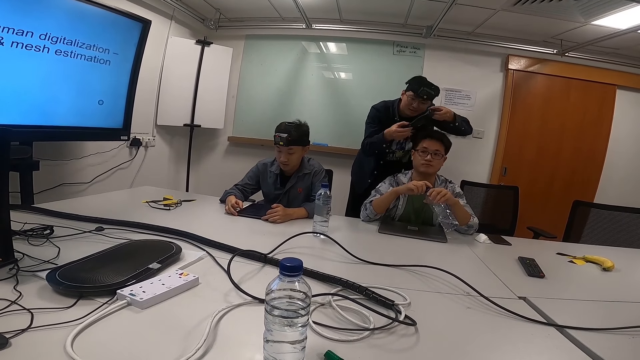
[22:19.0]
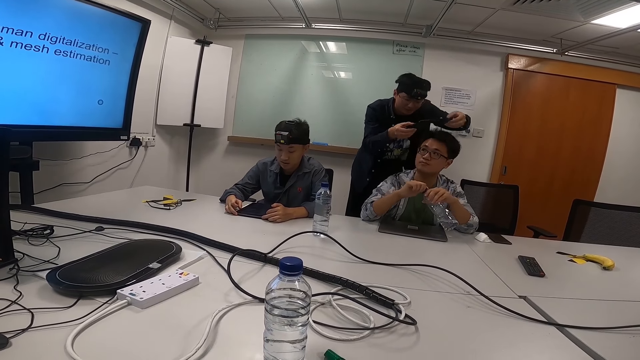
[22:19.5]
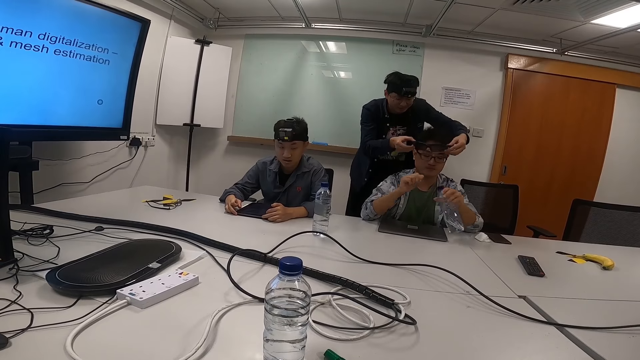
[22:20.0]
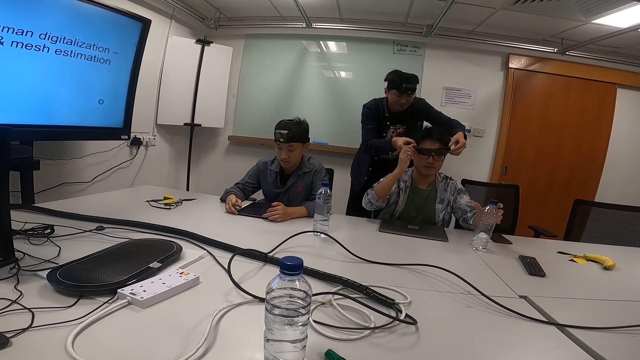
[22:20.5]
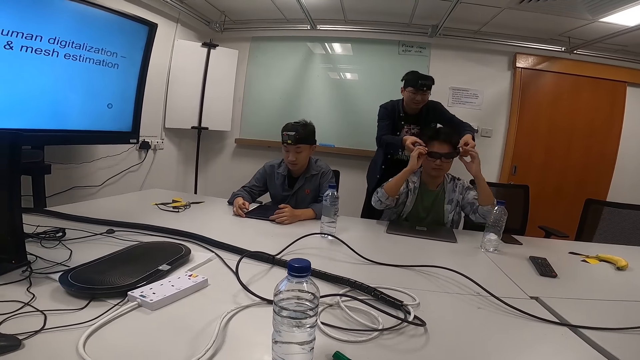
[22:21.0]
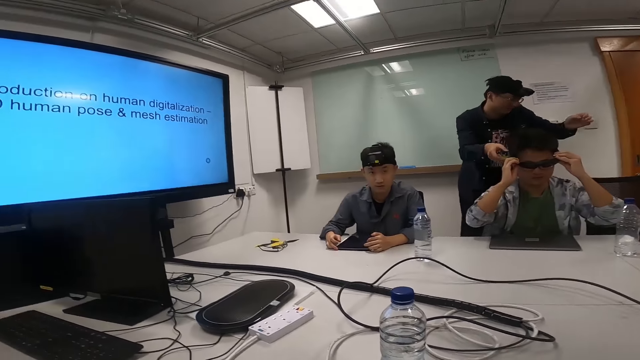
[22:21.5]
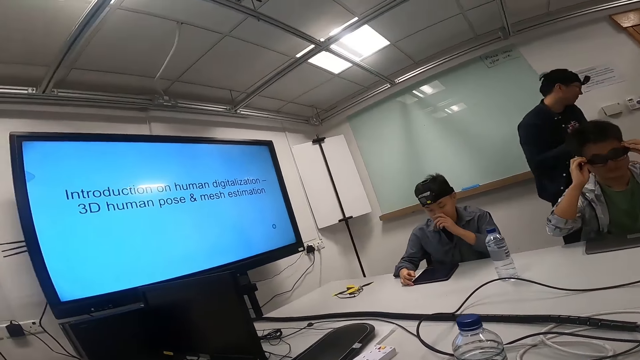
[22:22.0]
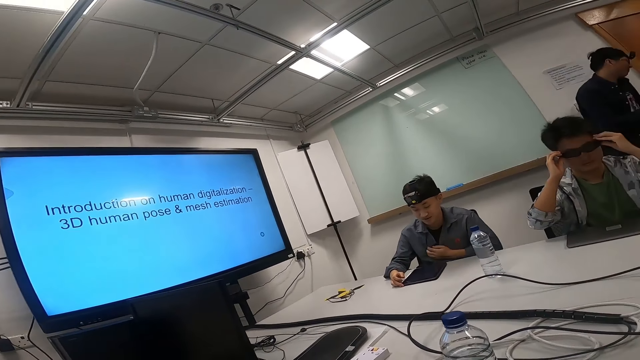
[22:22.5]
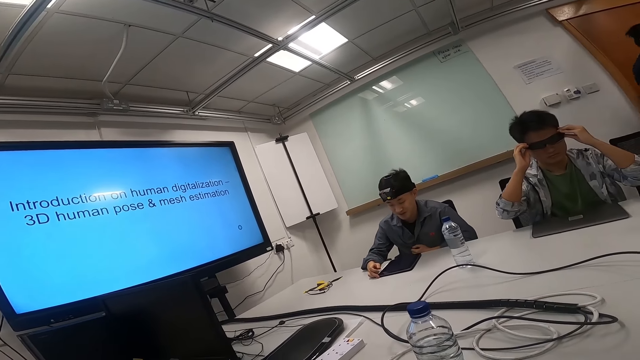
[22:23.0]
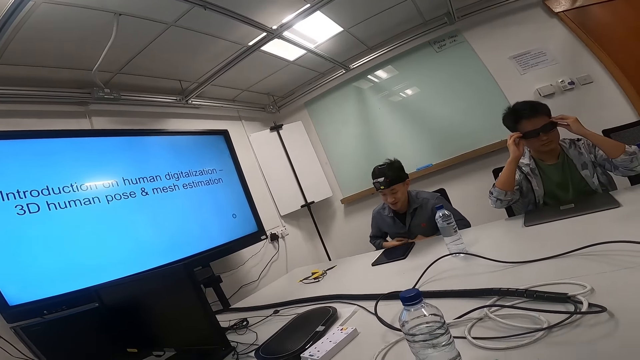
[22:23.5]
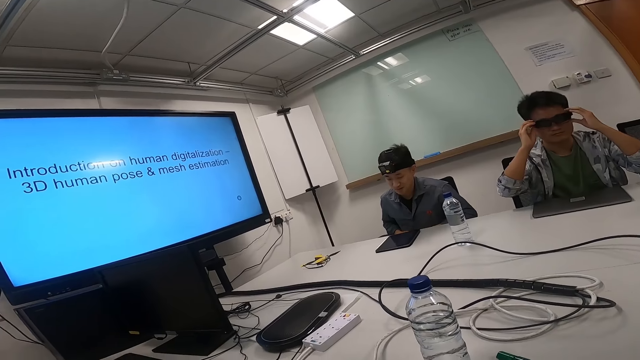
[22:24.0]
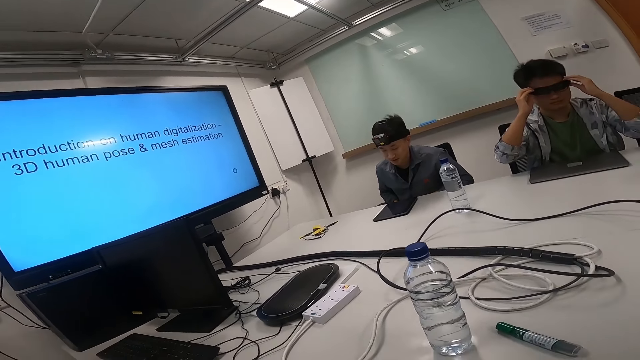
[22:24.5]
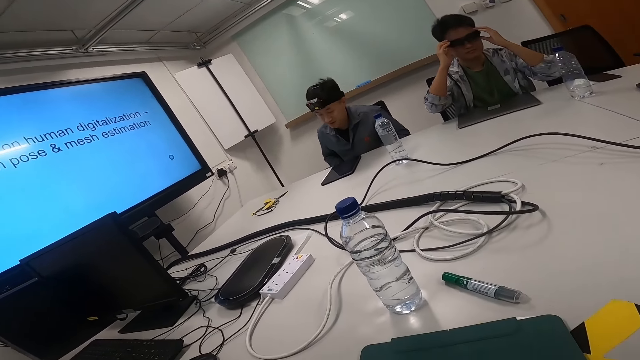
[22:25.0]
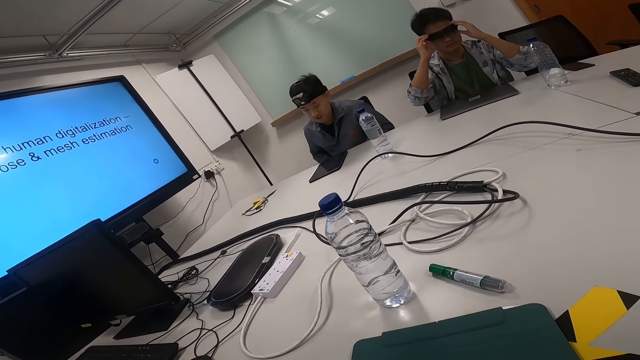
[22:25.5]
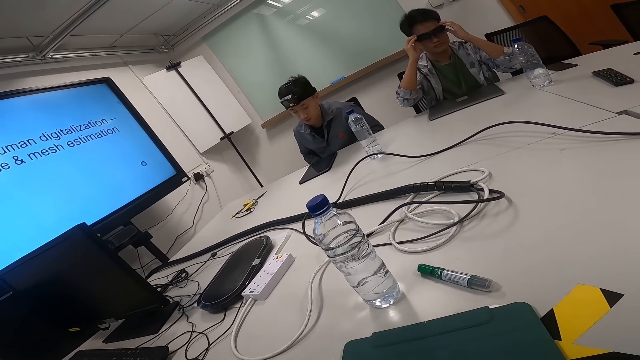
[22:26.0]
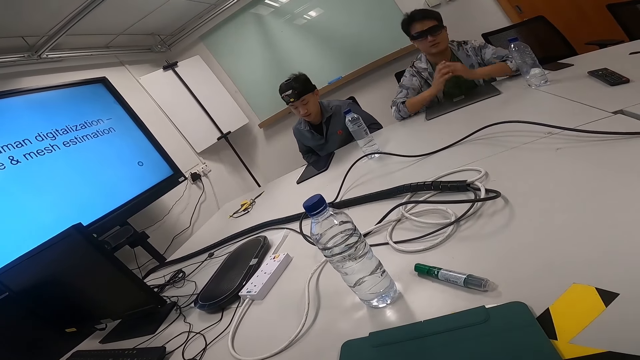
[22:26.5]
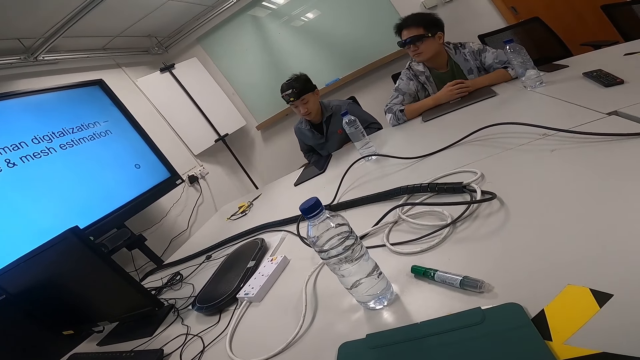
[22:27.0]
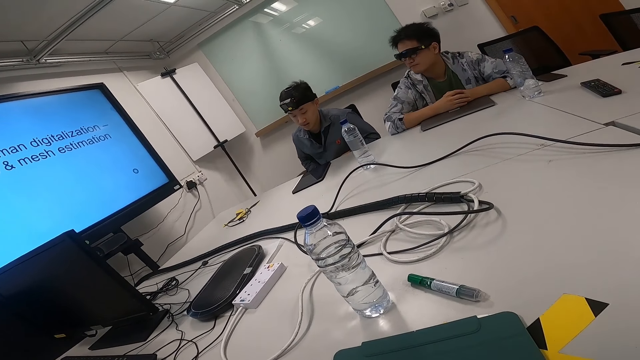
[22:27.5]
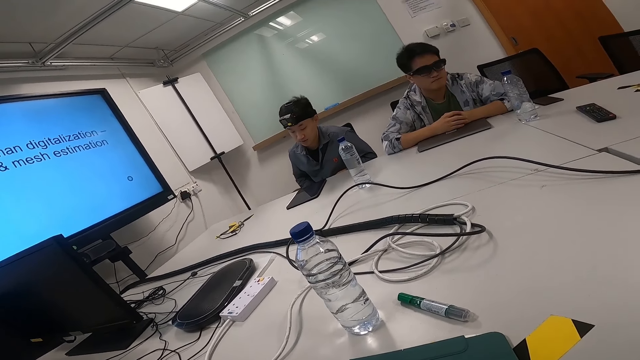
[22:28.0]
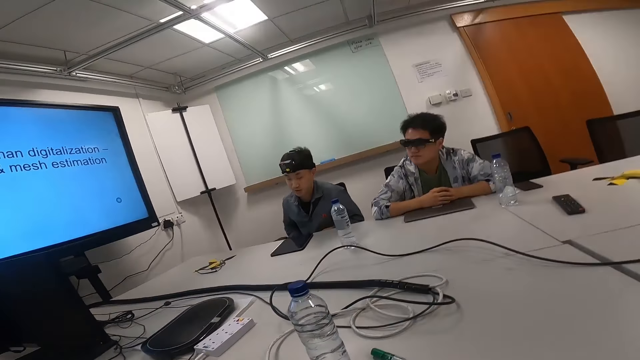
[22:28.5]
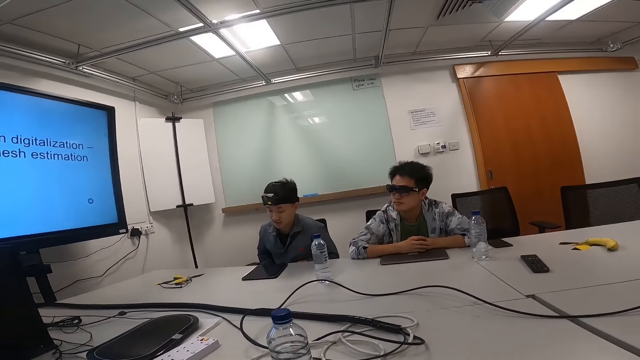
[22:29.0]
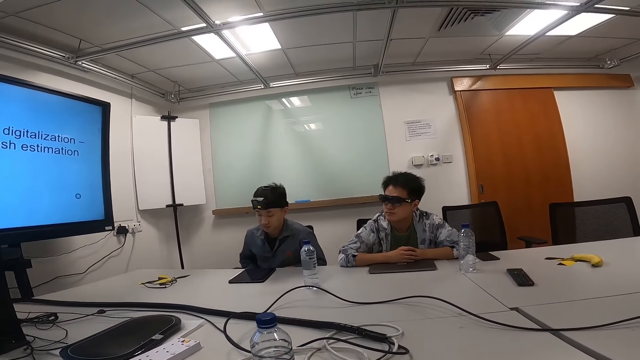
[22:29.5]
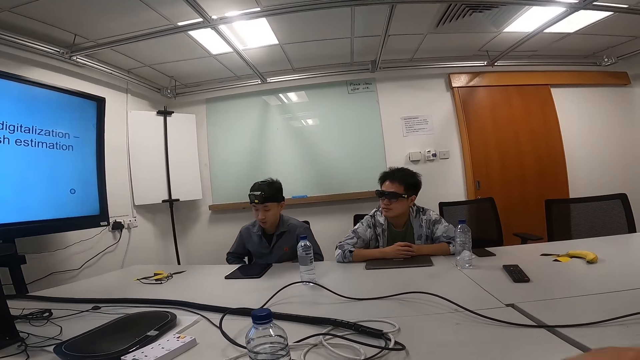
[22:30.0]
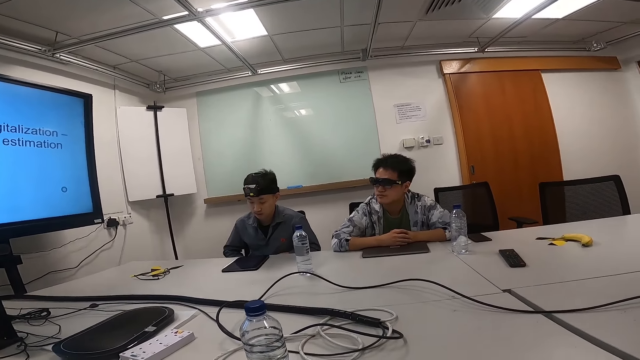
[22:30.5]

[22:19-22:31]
A man looks at the shades or sunglasses. The man puts the shades back. The man wears the sunglasses and walks around. Another man adjusts the shades. A person reads information on an Android tablet.

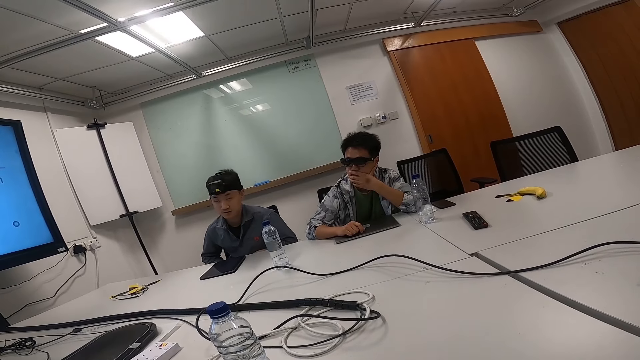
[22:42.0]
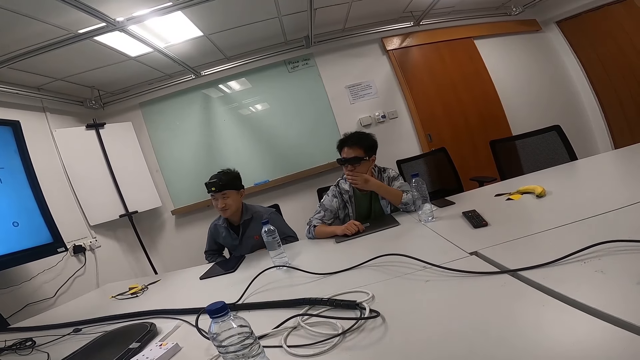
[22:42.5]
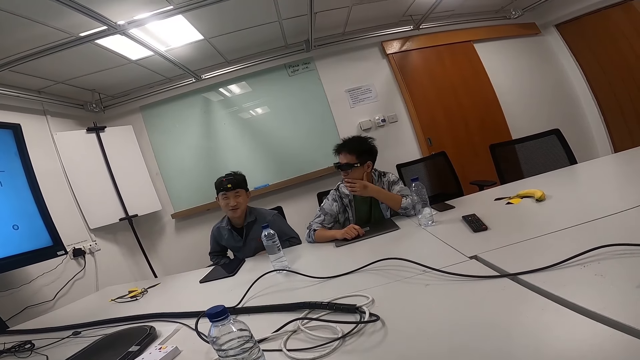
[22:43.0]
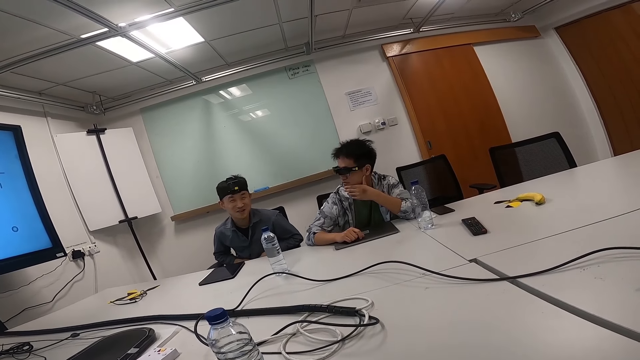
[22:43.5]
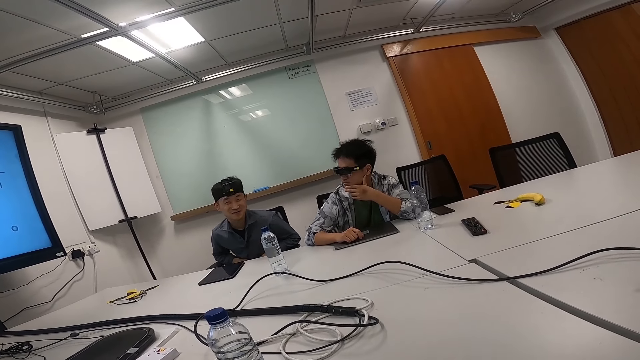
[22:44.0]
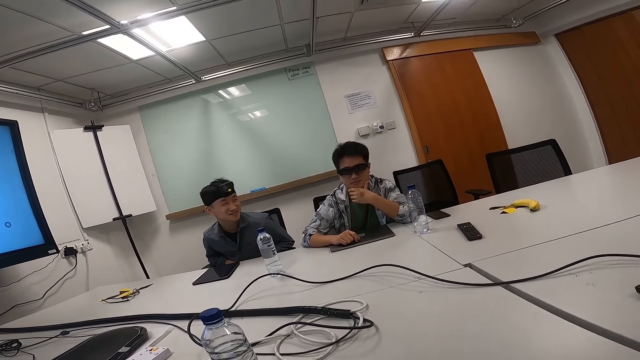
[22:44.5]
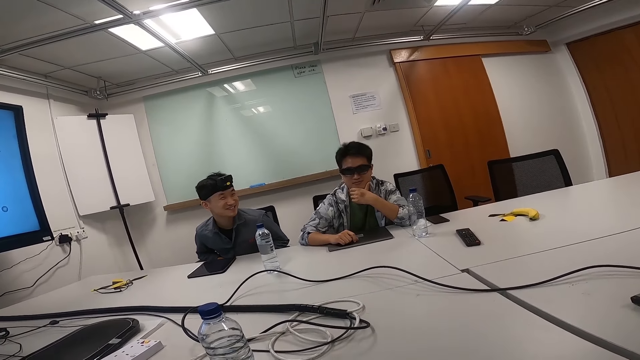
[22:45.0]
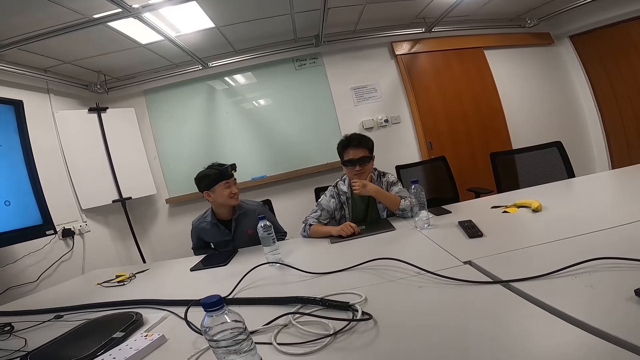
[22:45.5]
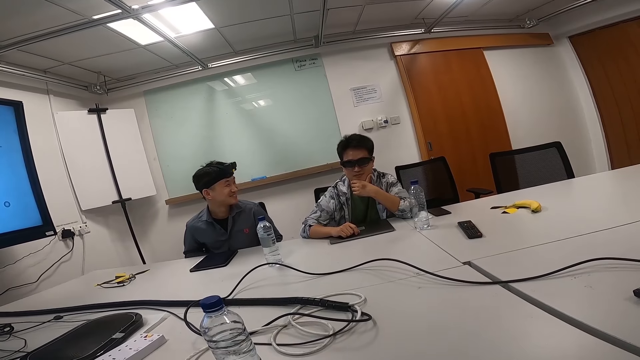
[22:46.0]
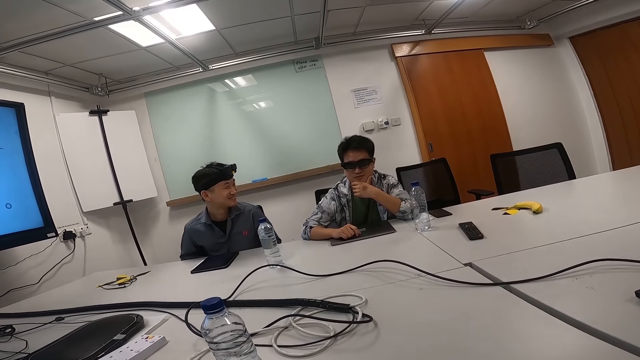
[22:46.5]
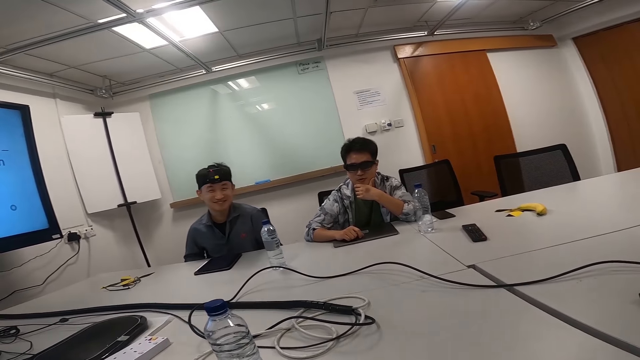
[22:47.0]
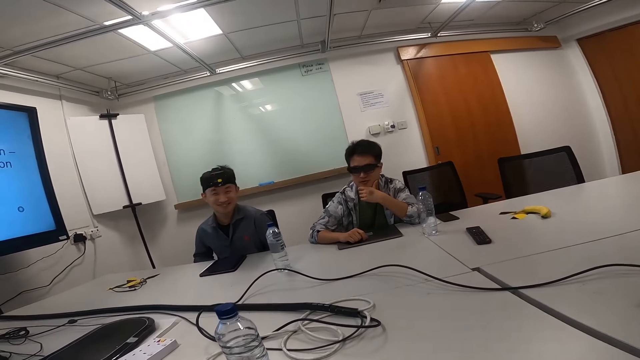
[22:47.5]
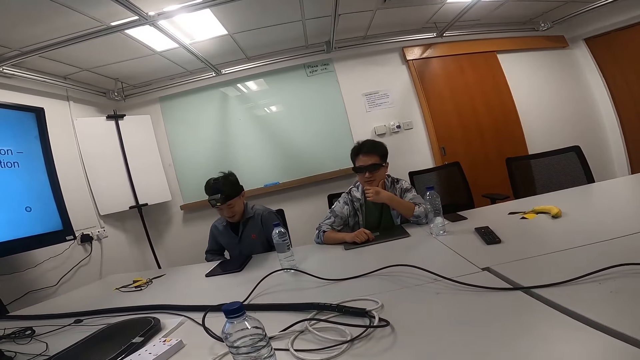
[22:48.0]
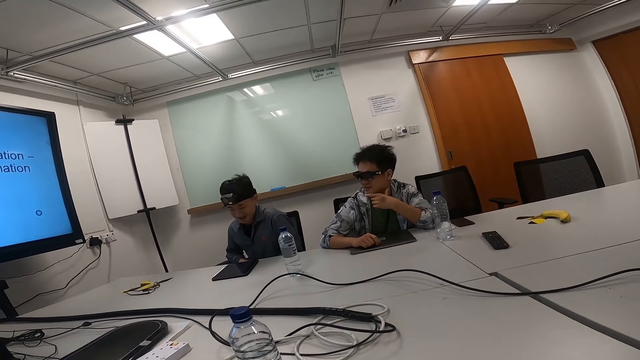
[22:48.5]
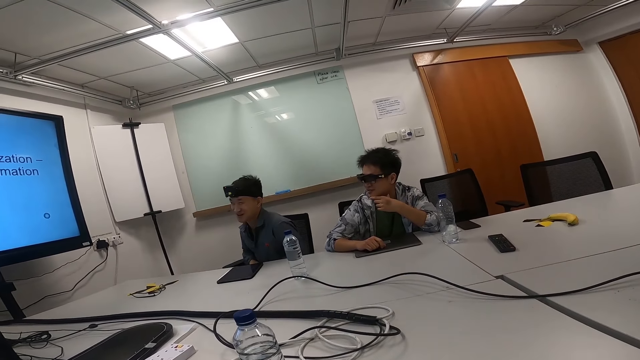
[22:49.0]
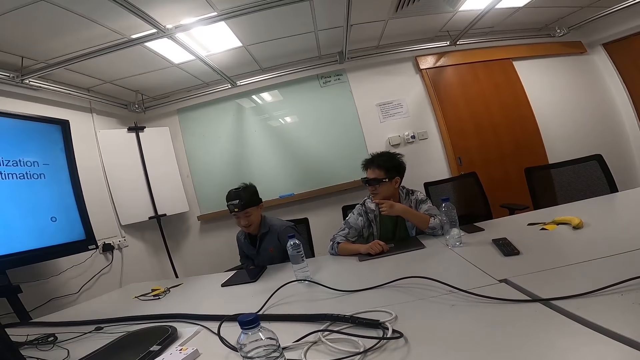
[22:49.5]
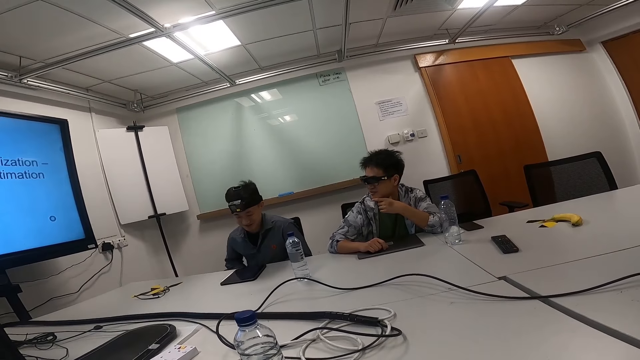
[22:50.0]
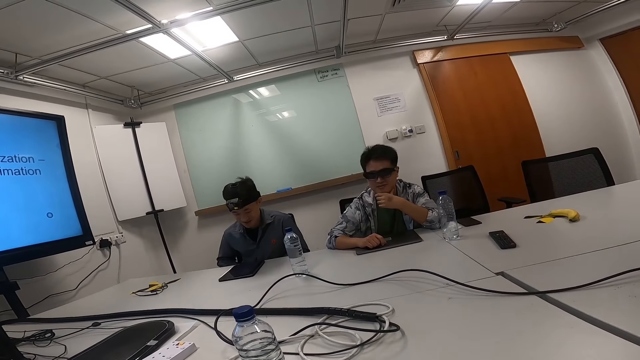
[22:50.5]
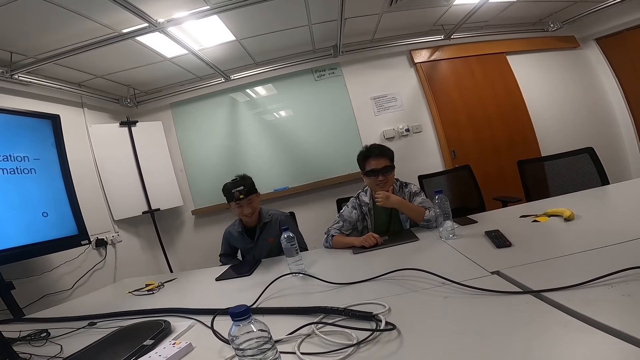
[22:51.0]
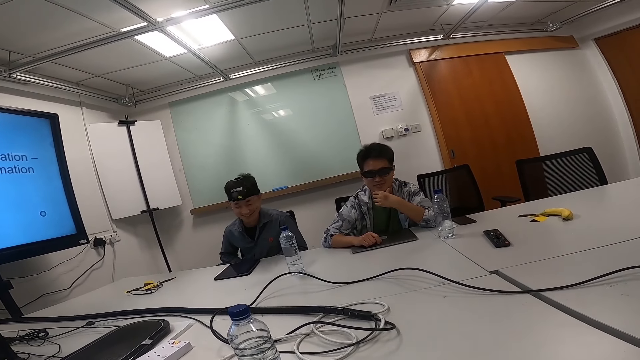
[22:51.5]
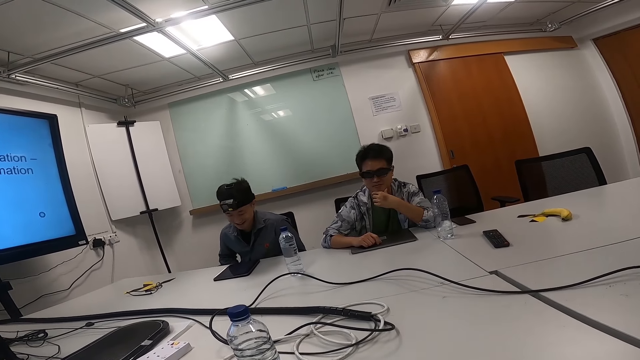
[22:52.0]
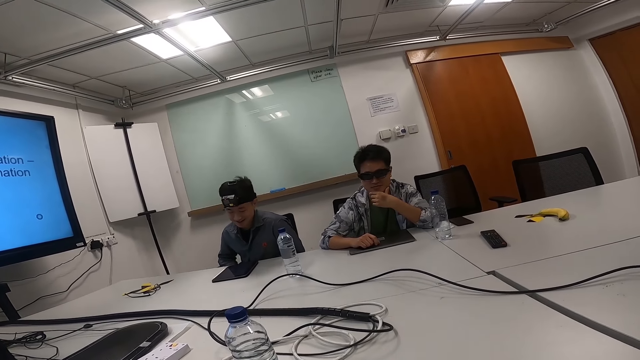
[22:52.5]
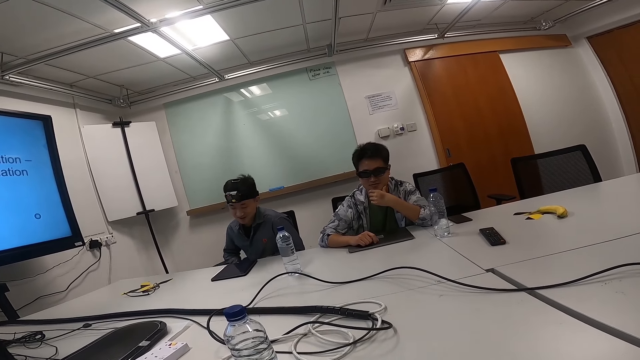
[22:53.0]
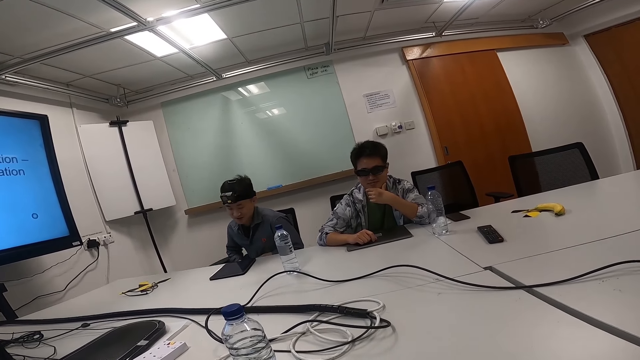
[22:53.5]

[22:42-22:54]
A person grabs his mouth with his hand. A man smiles. Another man reads from the notepad.
